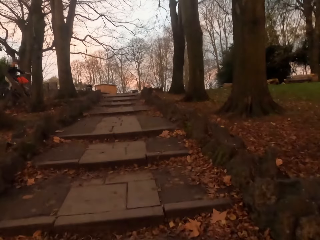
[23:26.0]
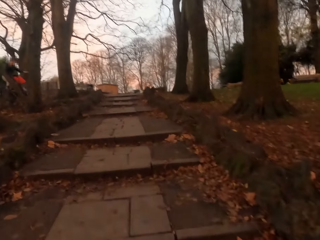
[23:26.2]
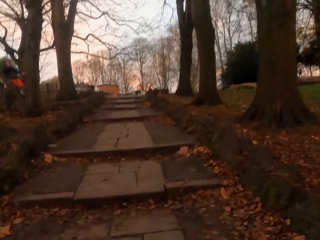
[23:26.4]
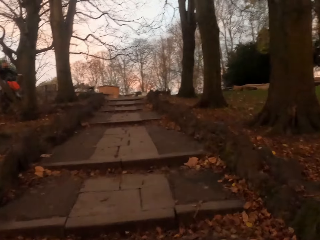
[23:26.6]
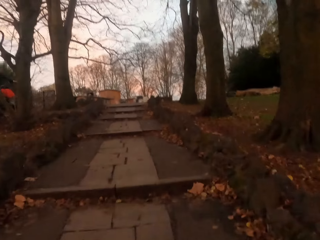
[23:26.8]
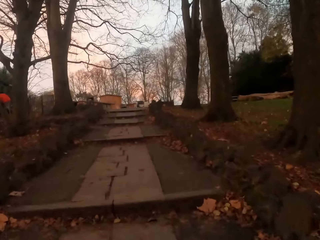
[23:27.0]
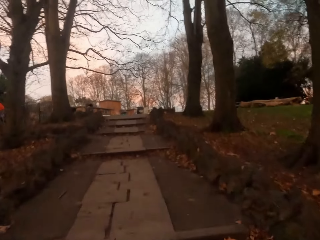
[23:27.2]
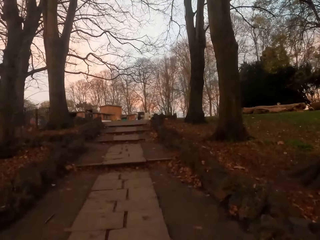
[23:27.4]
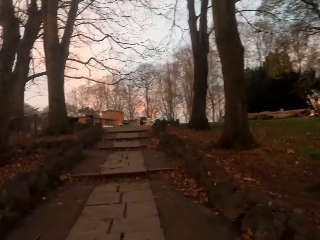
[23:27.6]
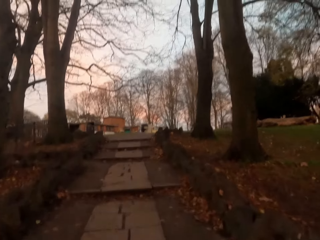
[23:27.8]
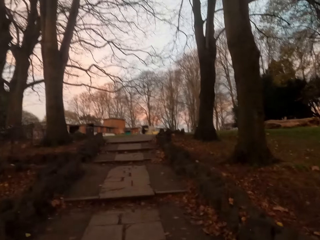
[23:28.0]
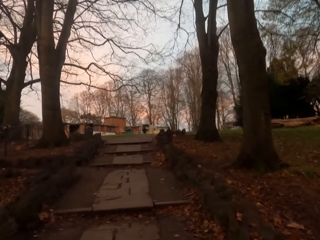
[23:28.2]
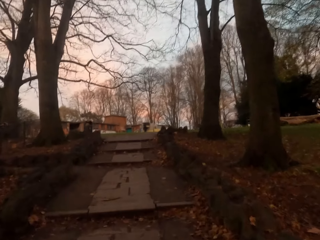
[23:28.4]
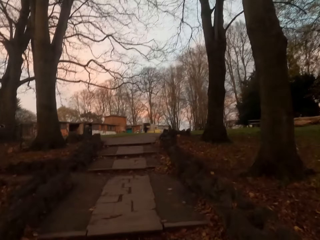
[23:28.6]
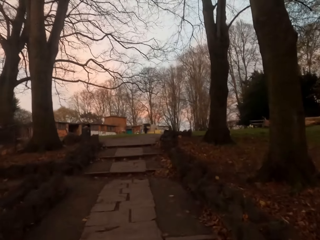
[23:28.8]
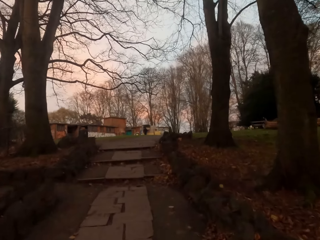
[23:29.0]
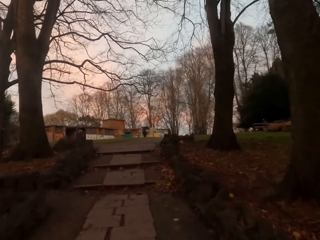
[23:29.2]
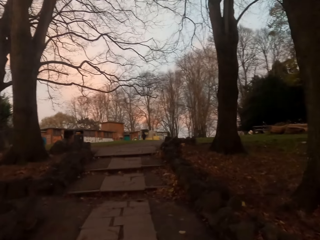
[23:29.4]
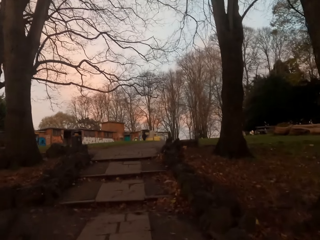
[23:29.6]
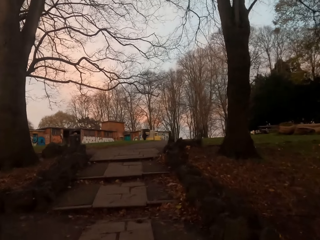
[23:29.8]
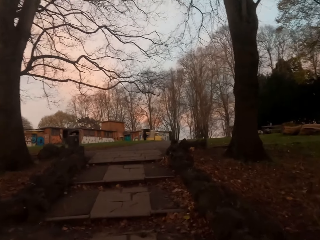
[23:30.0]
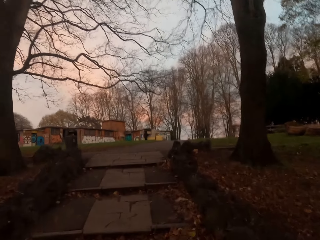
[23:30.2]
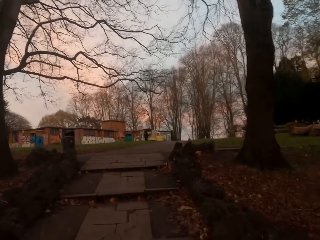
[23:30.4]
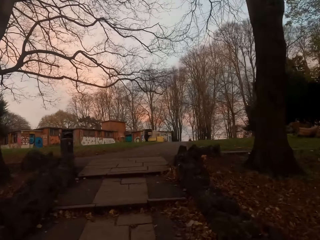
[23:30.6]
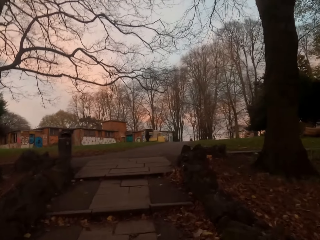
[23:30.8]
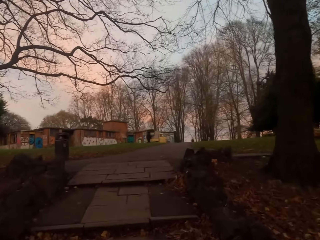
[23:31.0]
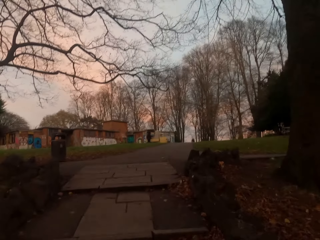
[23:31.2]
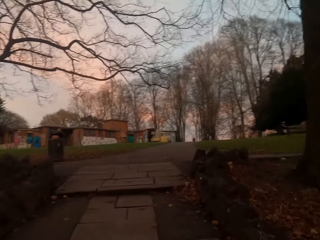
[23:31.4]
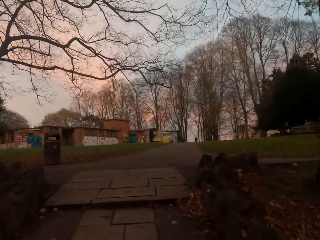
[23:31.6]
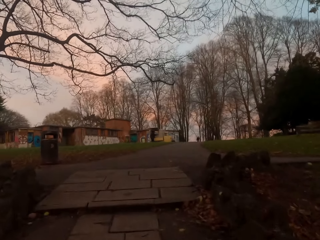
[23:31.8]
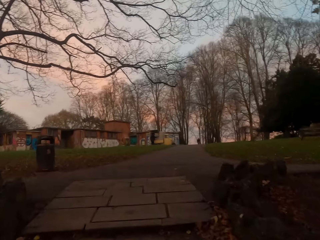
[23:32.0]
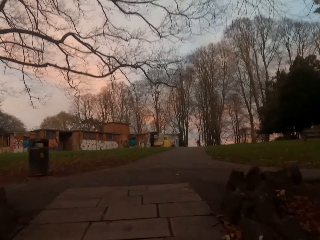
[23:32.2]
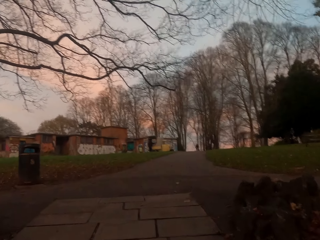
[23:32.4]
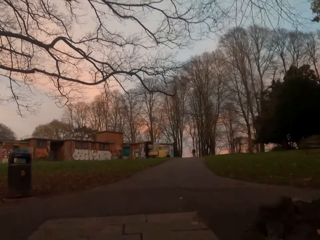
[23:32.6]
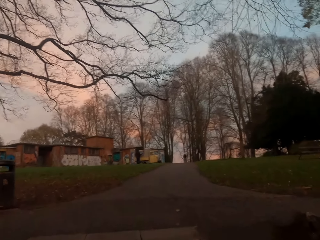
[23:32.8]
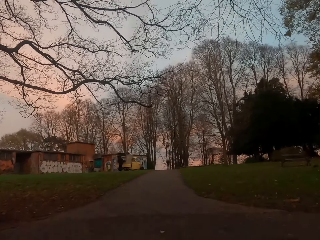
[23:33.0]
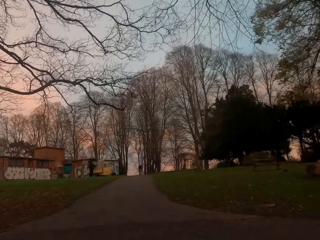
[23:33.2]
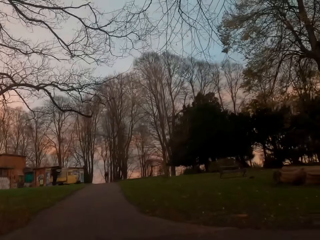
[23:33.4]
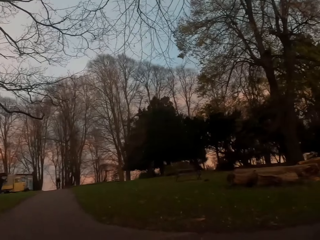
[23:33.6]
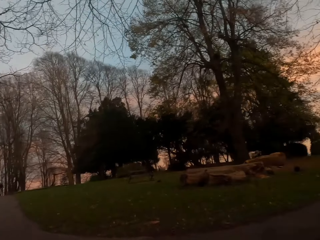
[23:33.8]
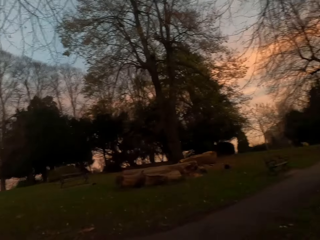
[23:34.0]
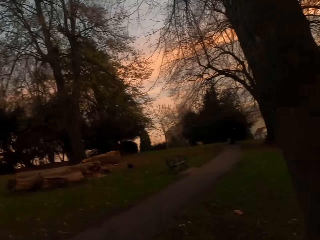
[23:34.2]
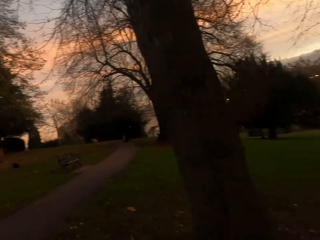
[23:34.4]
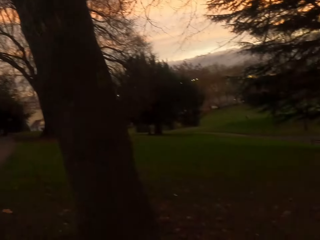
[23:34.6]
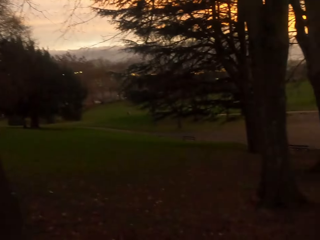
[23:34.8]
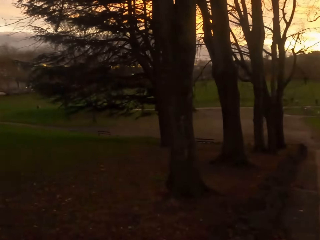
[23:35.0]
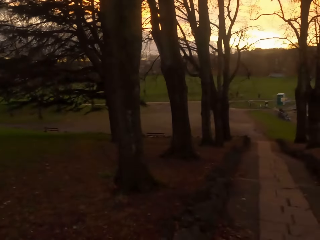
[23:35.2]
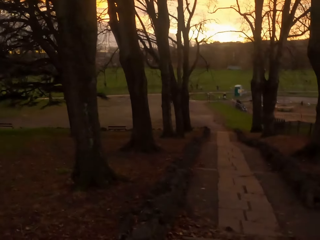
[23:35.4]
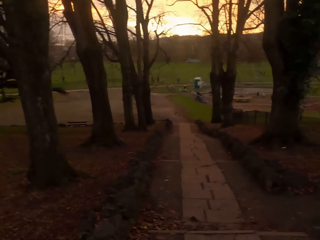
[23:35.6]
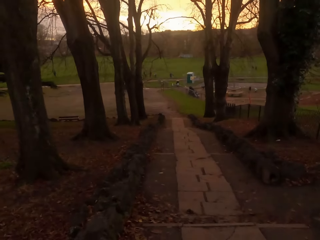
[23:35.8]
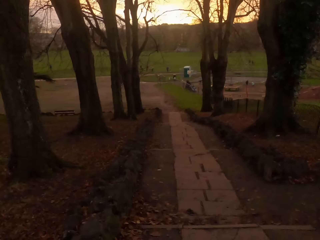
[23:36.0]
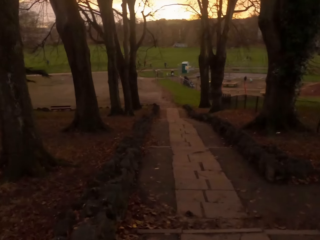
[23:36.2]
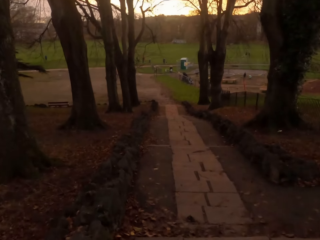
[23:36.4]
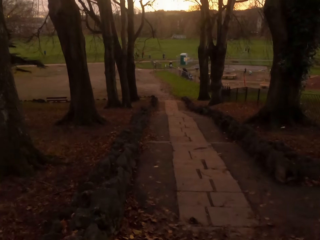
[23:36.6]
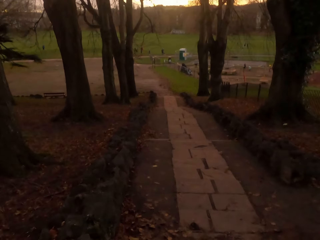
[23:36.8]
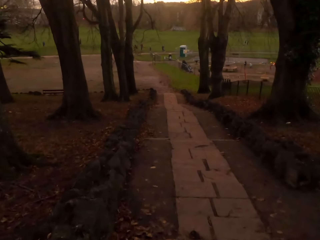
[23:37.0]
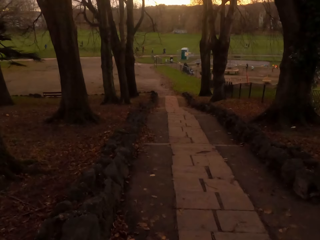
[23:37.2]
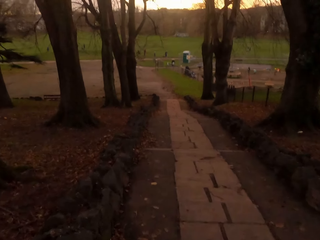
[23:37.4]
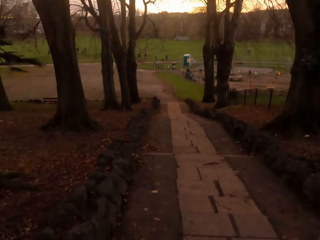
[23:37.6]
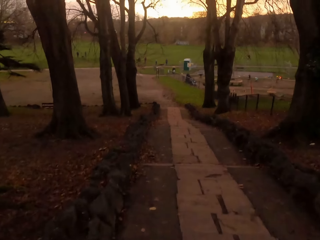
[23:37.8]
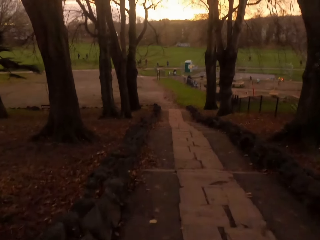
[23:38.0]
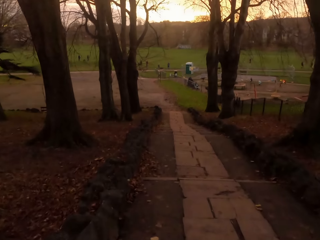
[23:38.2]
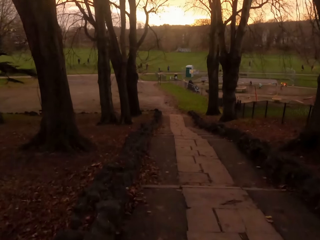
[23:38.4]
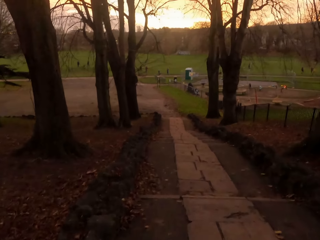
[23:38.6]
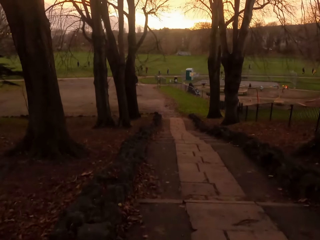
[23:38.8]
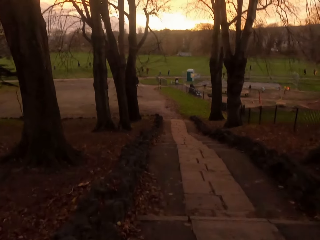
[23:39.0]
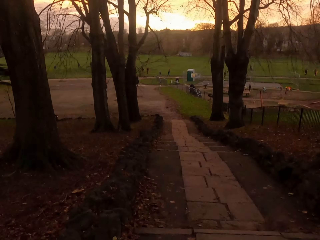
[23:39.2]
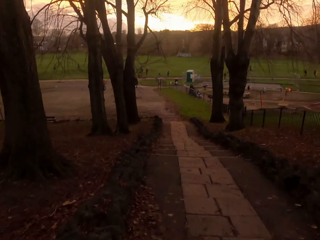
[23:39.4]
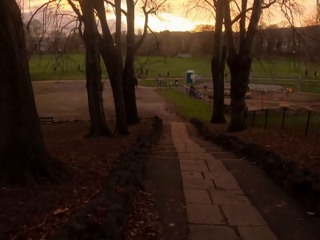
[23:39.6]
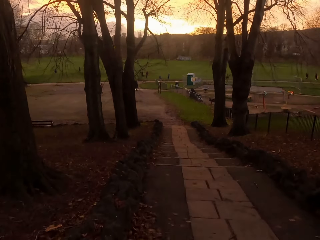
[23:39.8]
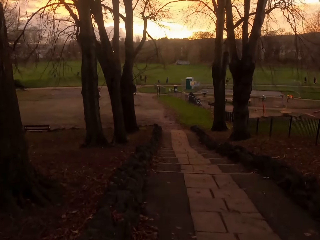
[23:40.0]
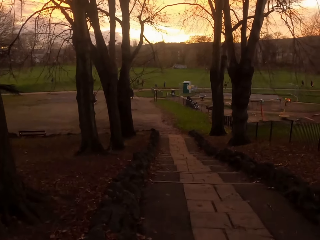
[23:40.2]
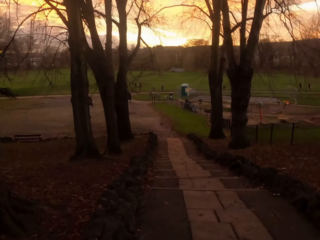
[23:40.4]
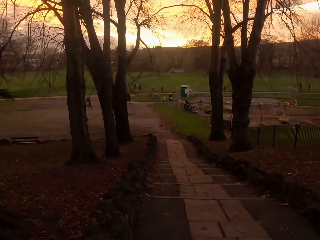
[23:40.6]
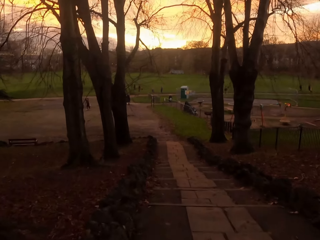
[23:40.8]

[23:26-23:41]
The camera wearer runs down the flight of stairs. They walk down the stairs.

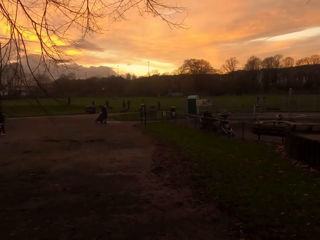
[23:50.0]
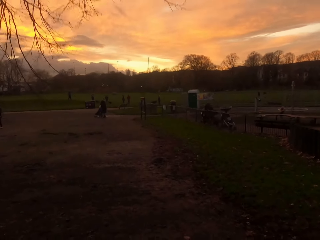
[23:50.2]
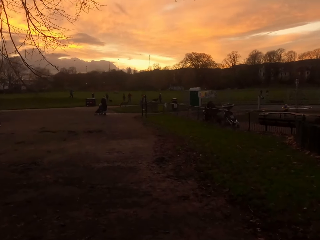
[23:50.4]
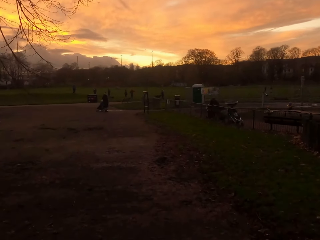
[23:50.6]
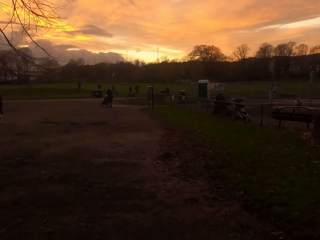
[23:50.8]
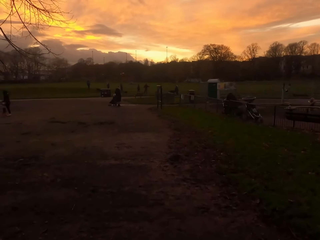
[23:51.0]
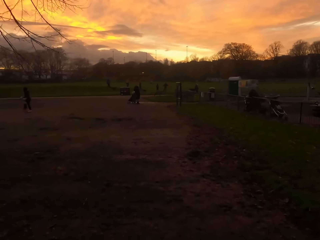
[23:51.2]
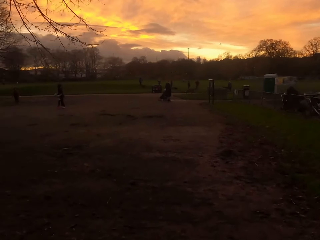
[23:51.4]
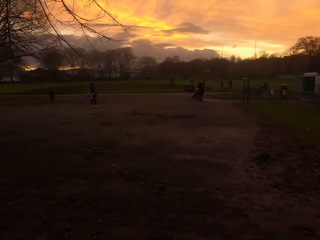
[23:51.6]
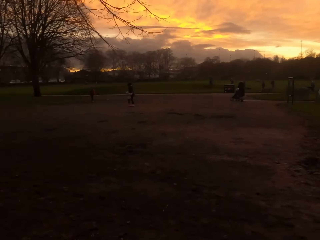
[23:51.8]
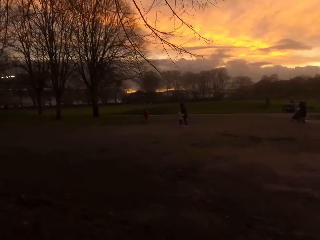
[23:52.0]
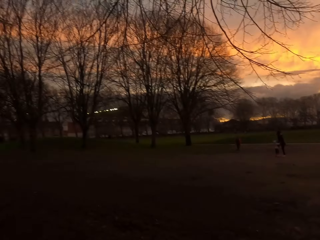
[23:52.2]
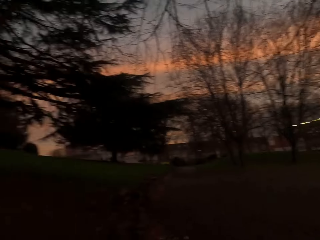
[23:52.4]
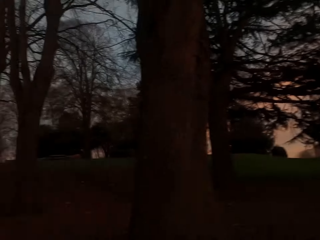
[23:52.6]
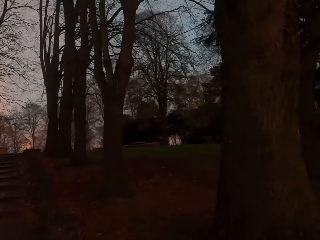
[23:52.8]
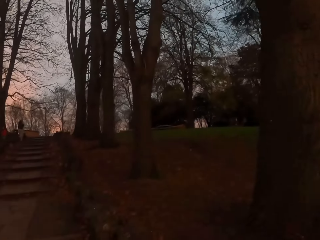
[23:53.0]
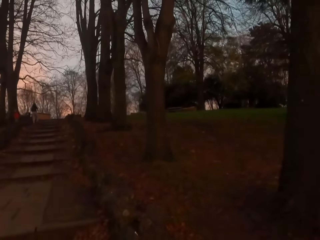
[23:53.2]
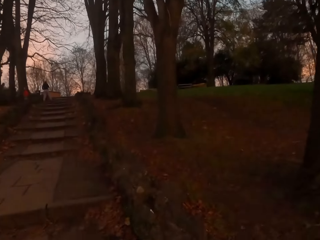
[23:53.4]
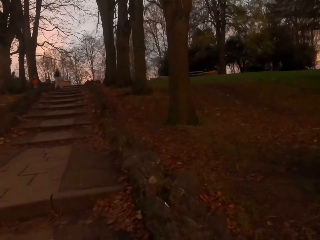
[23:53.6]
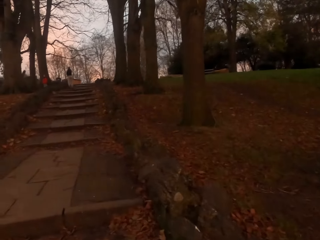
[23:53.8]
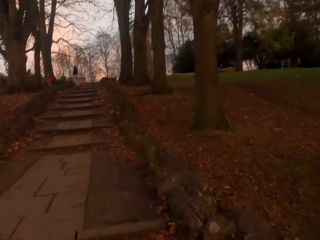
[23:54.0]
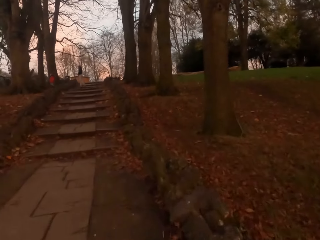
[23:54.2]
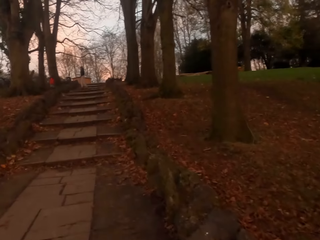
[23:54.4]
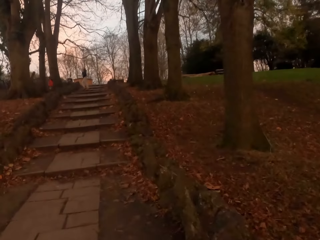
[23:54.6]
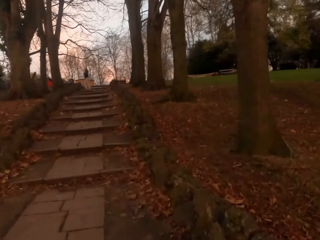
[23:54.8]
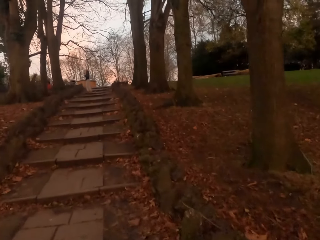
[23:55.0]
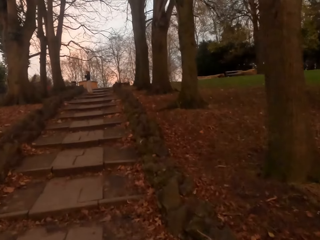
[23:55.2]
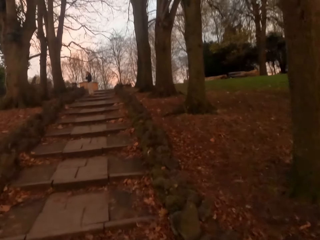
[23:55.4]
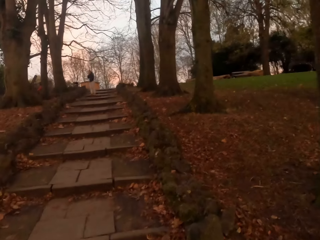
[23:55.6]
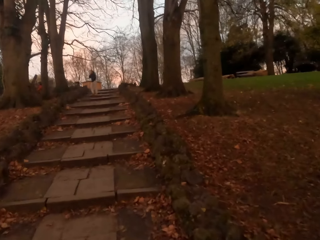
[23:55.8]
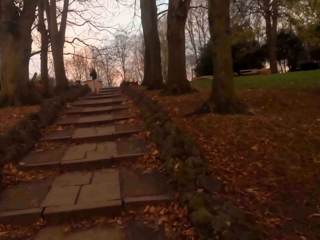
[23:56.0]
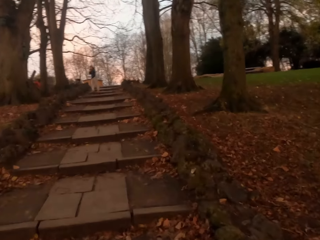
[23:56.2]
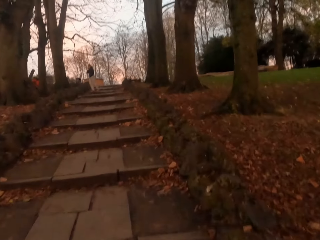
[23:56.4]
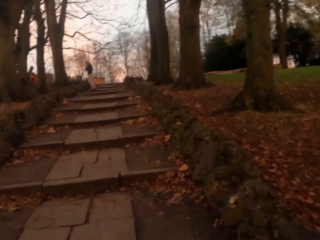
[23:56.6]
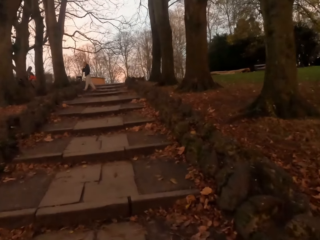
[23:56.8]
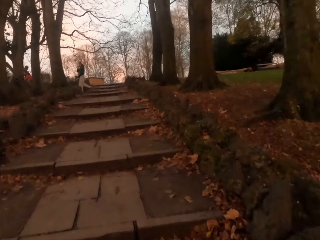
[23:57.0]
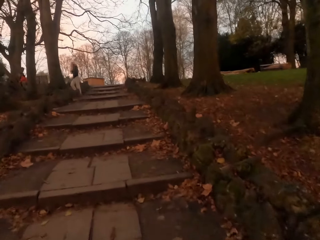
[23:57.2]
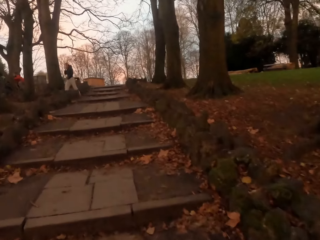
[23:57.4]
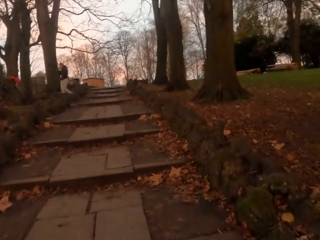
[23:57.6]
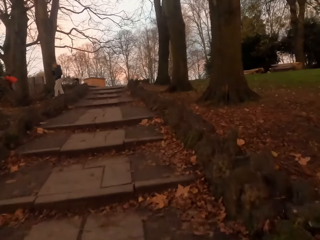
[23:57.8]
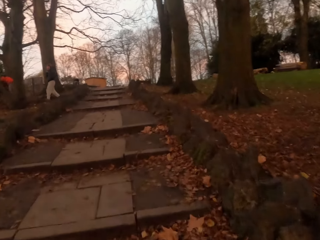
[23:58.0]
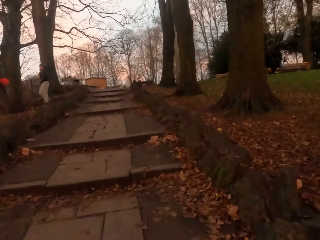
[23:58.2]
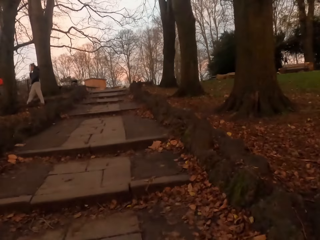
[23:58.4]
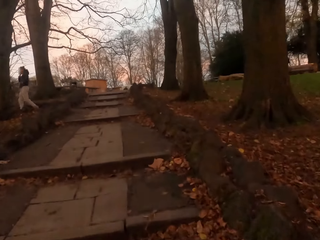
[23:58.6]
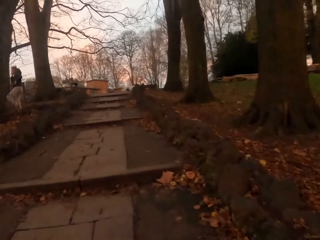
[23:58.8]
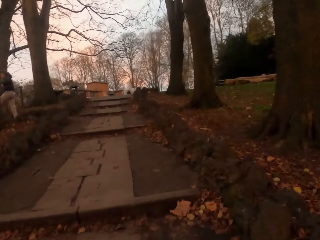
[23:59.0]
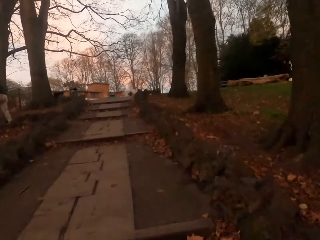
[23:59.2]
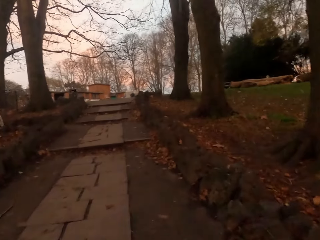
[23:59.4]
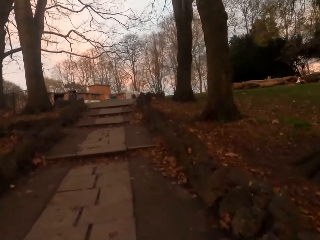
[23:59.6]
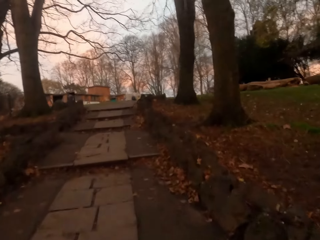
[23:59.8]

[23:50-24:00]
The camera wearer runs up the flight of stairs. They walk up the stairs.
